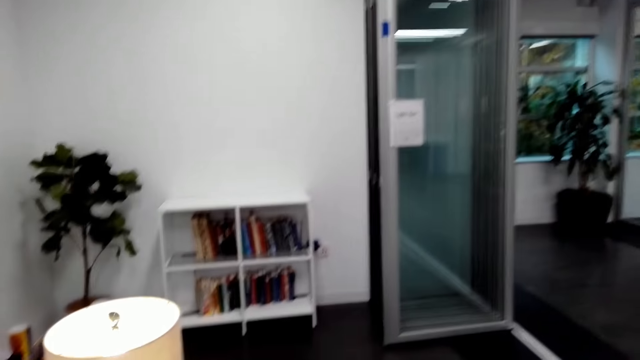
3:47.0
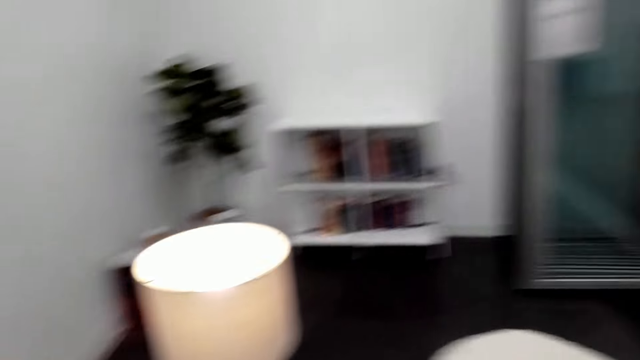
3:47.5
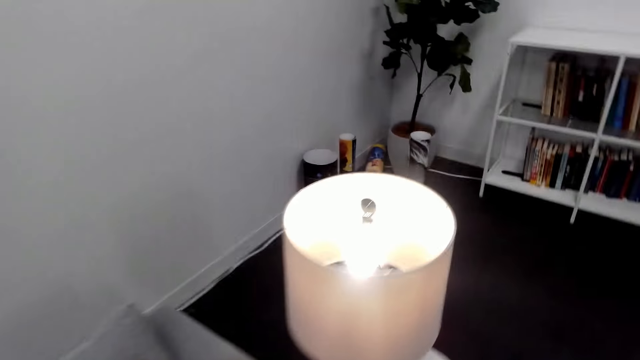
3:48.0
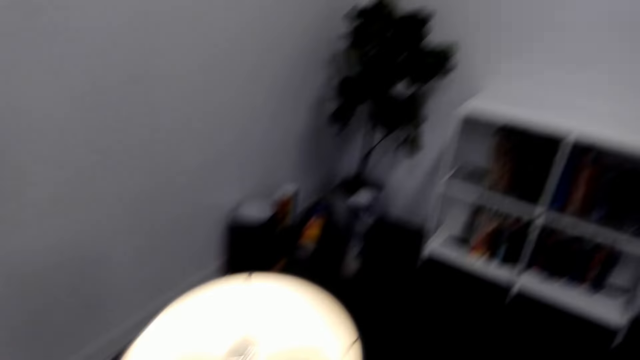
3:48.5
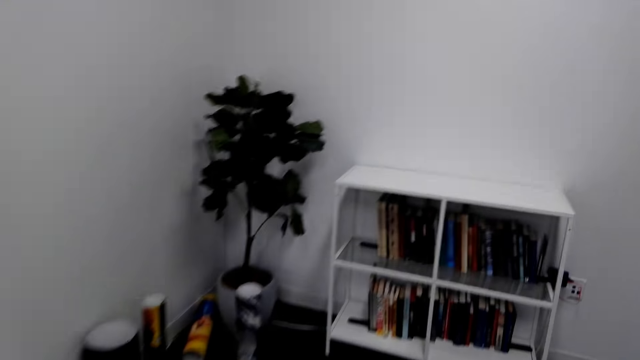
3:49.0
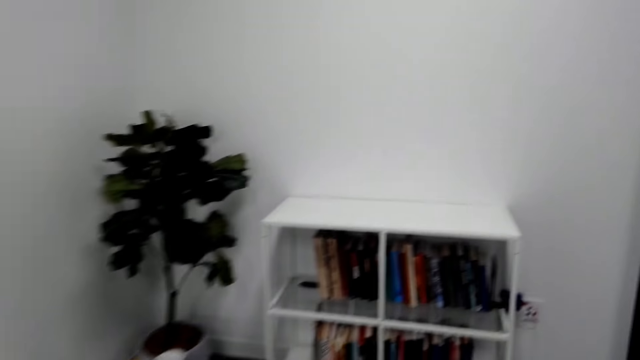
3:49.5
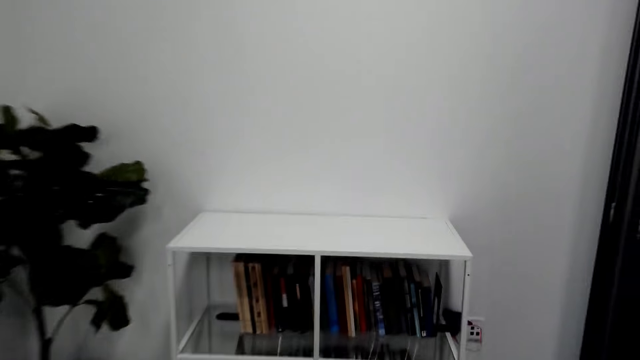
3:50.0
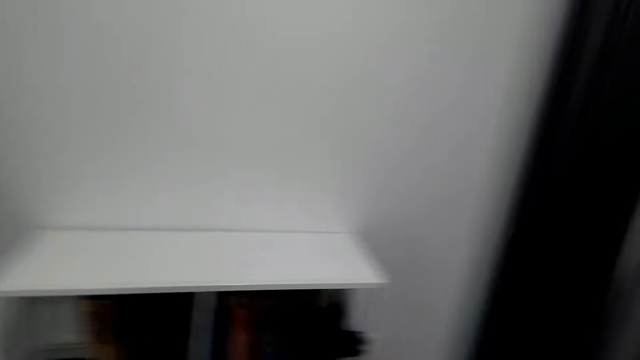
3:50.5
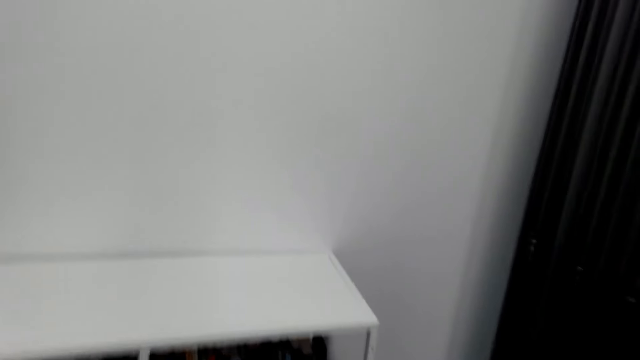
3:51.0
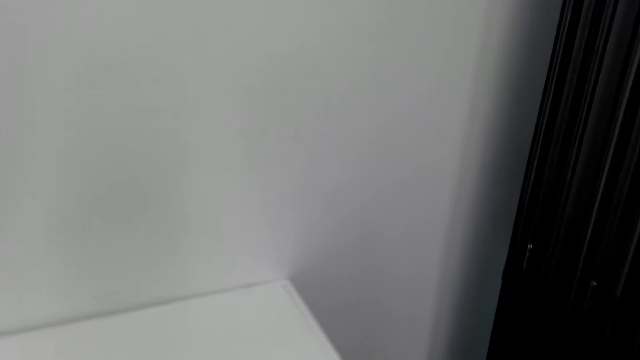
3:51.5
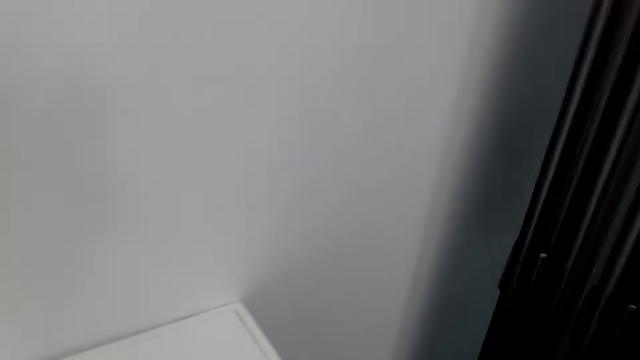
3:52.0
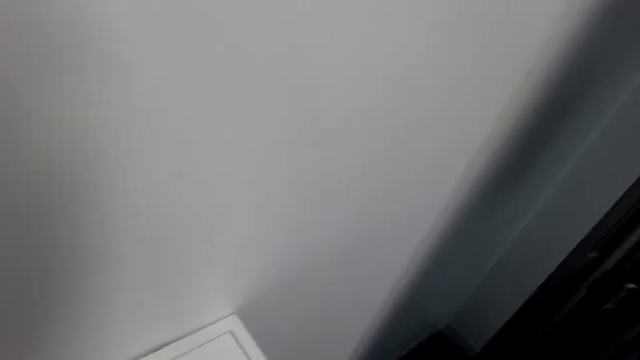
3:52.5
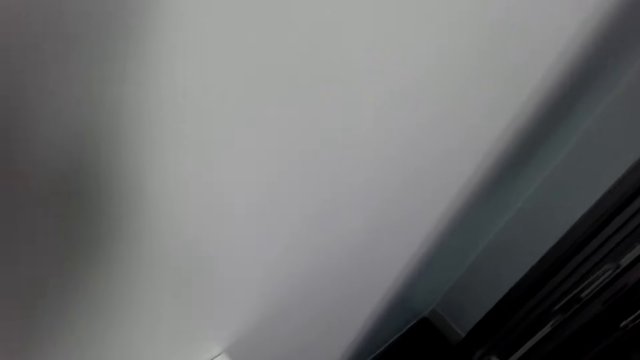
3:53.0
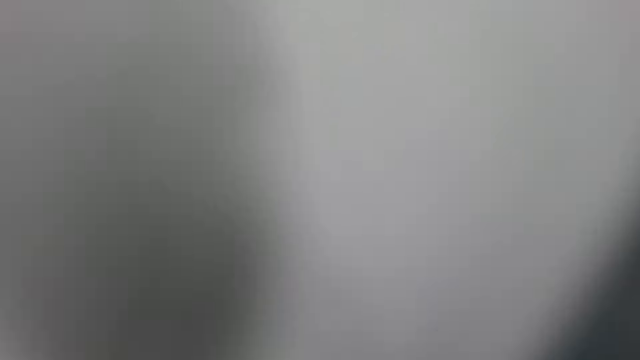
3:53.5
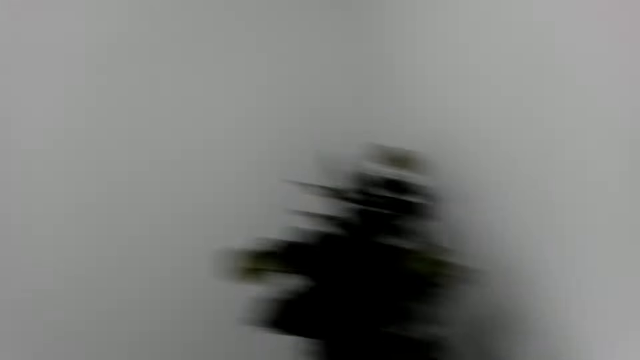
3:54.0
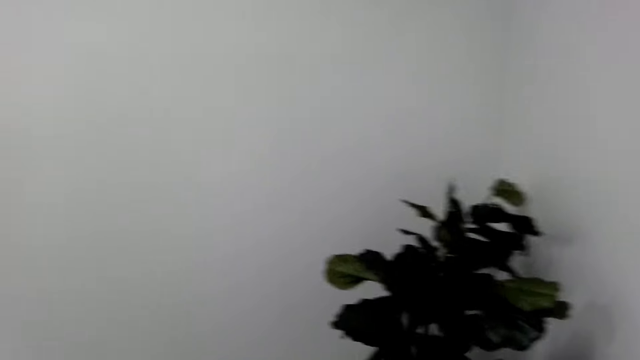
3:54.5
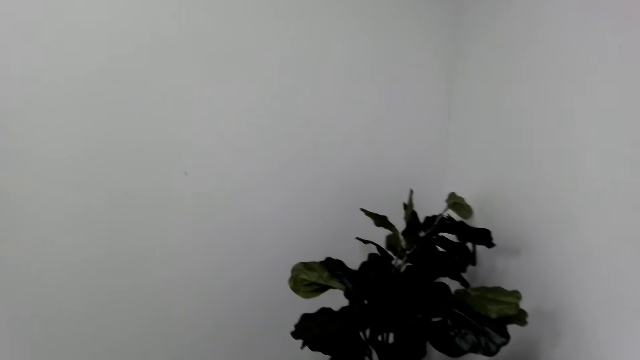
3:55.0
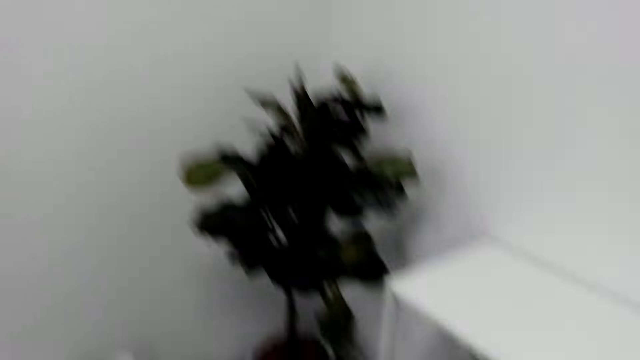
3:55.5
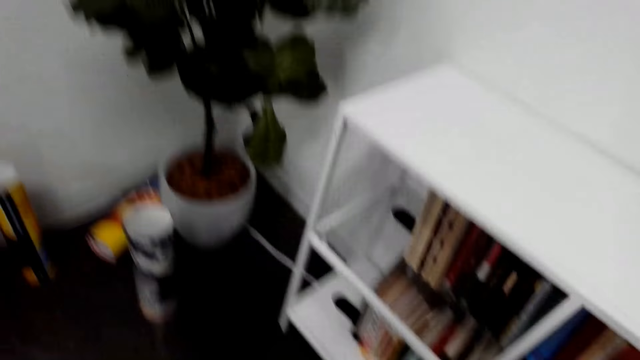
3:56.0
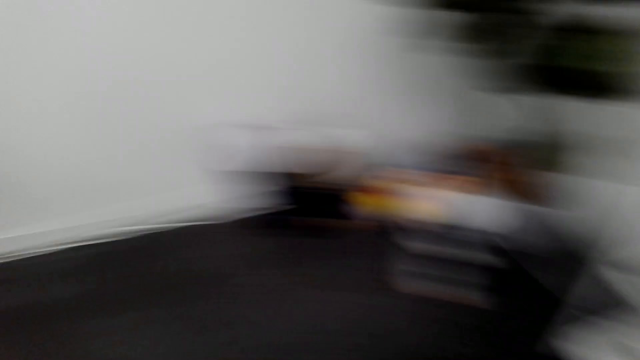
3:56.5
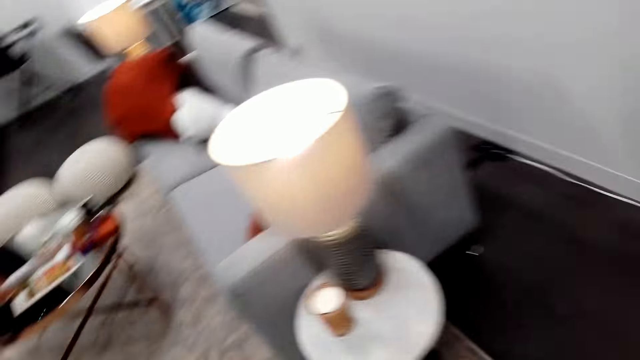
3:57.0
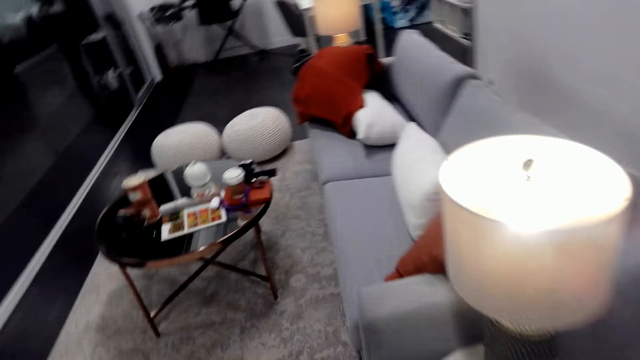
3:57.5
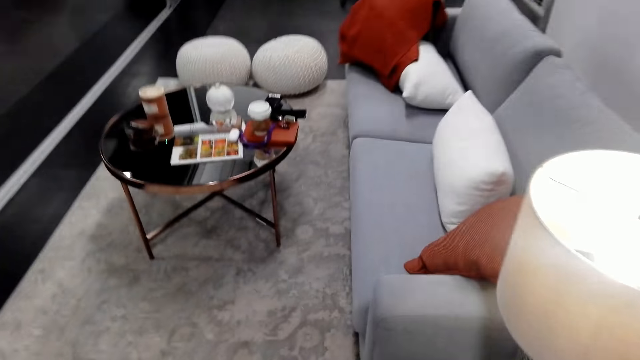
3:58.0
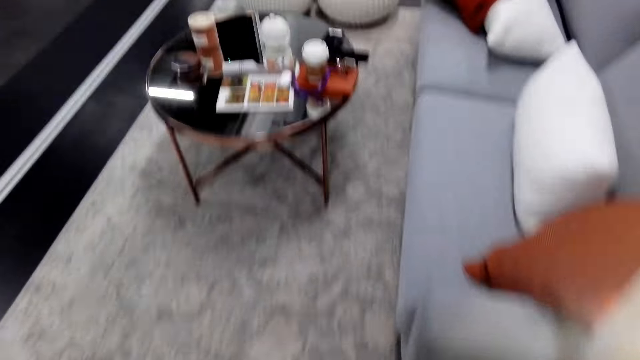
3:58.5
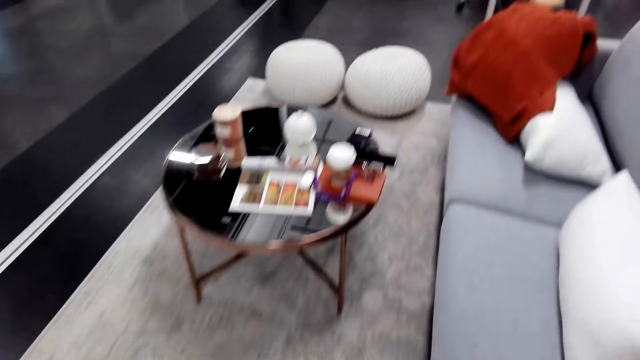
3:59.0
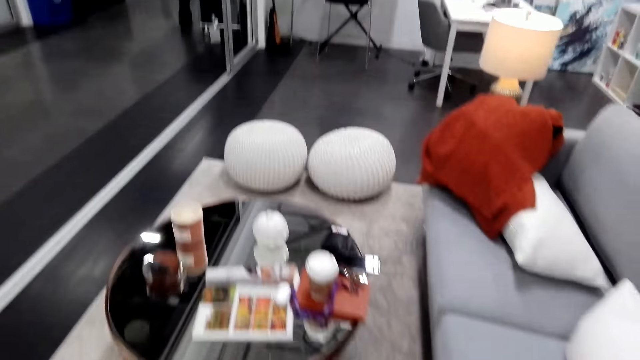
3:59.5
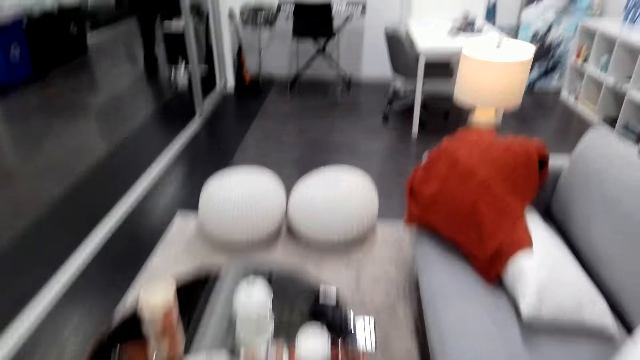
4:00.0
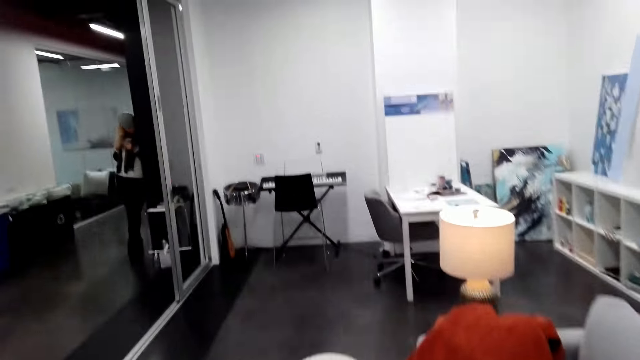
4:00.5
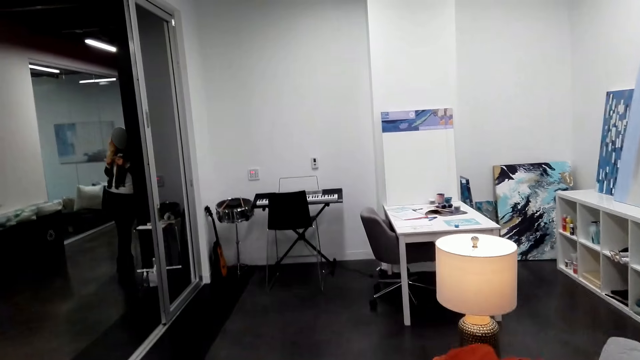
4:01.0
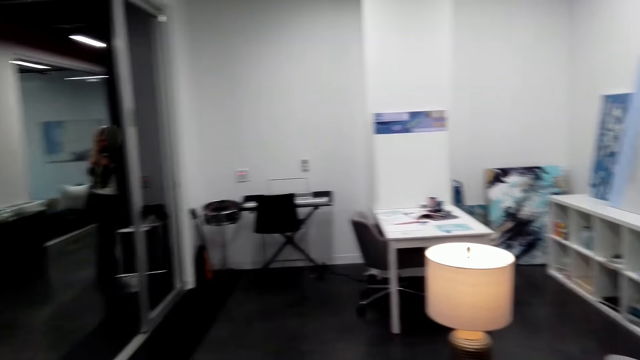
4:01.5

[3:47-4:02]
The camera wearer walks towards the book shelves. They look behind the door. They look around. They walk towards the glass table.

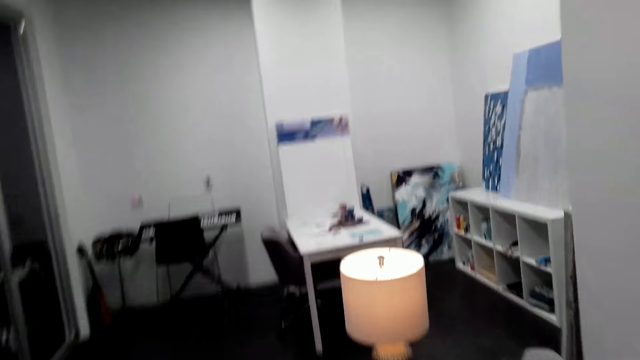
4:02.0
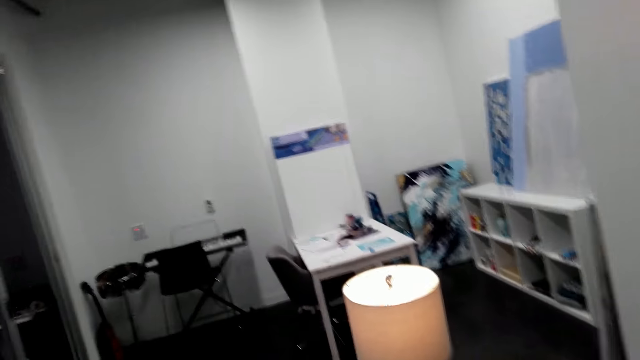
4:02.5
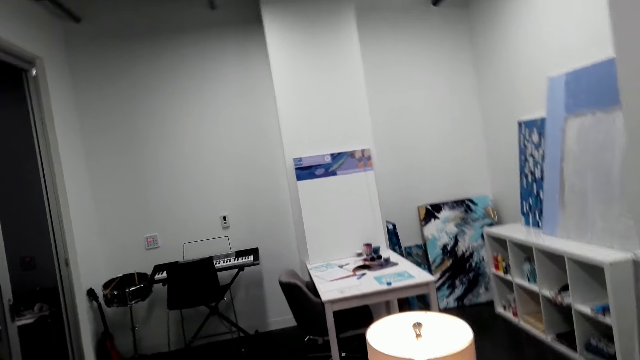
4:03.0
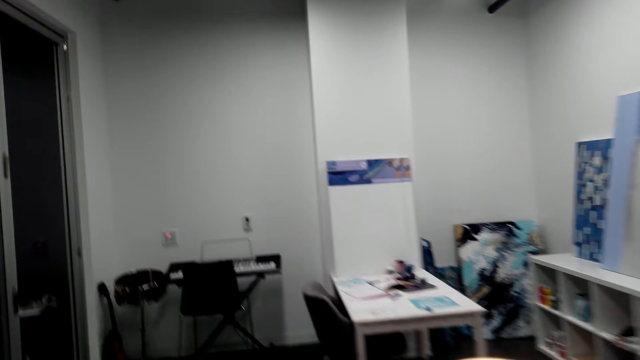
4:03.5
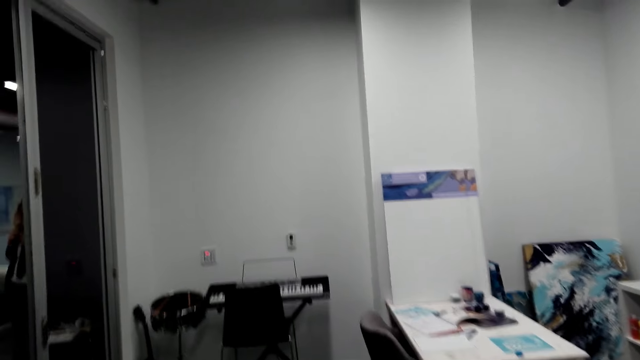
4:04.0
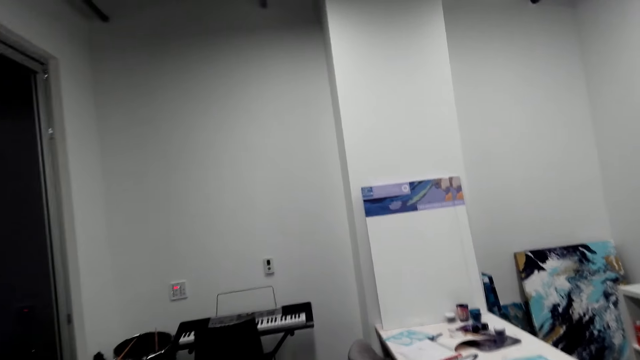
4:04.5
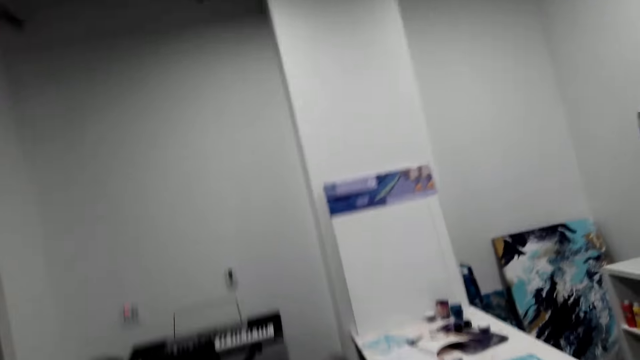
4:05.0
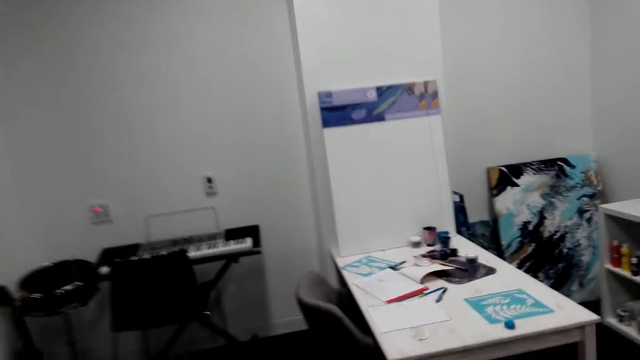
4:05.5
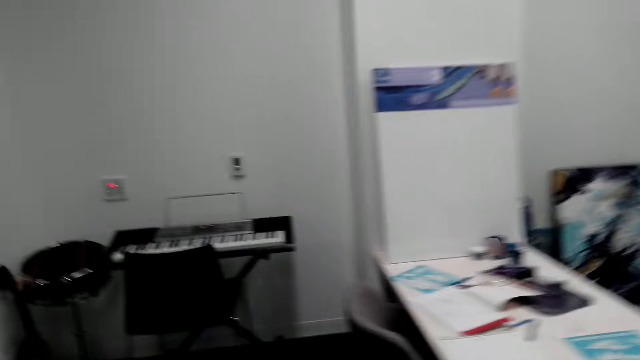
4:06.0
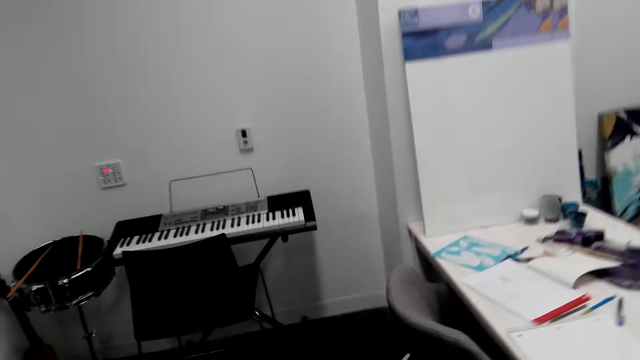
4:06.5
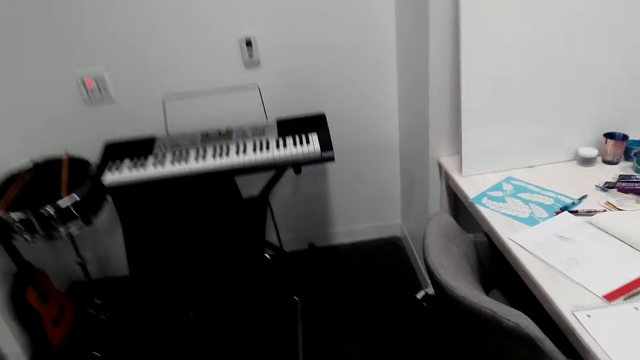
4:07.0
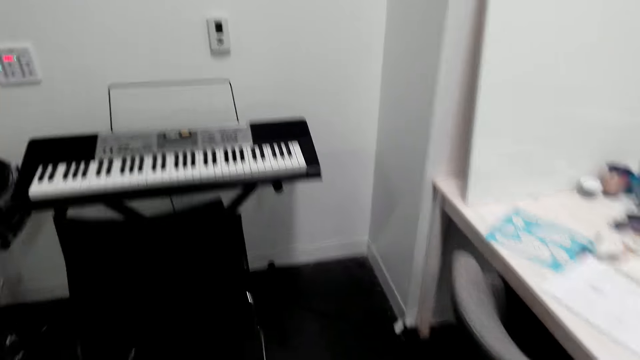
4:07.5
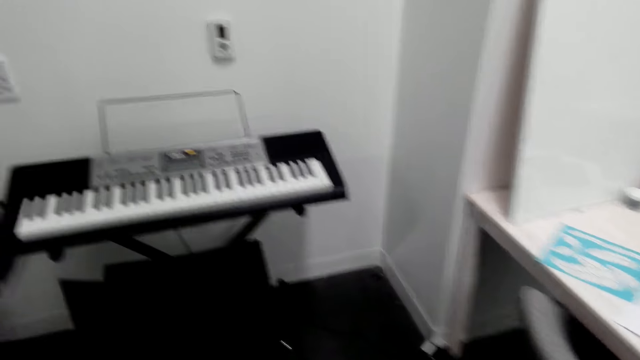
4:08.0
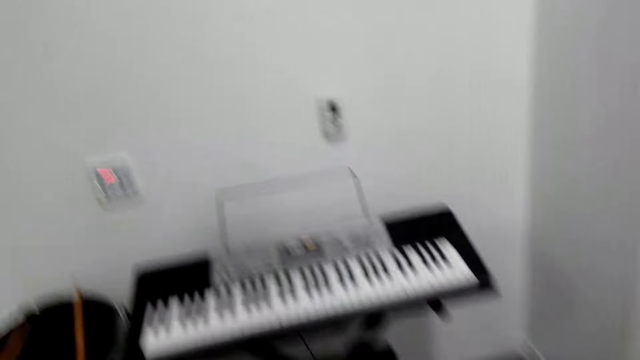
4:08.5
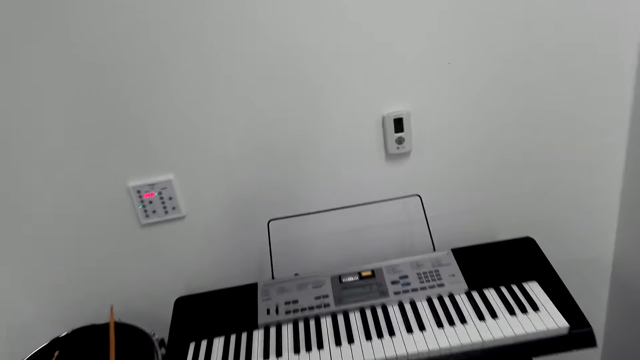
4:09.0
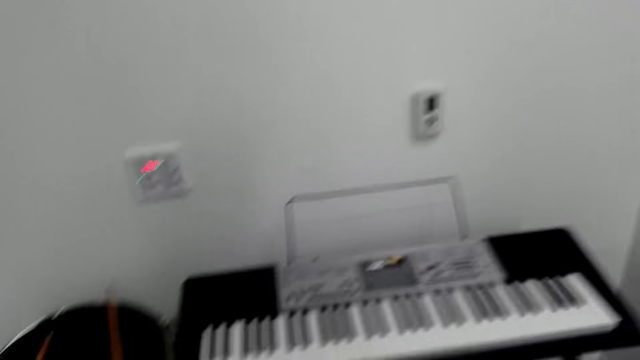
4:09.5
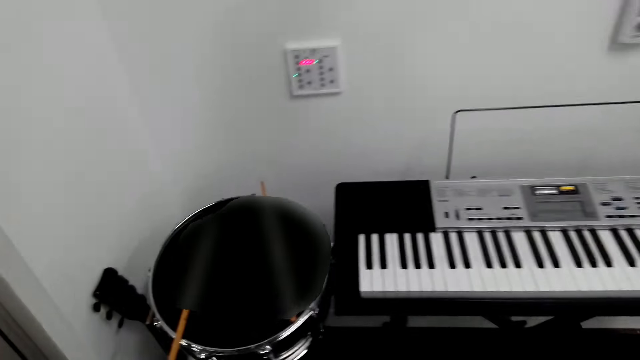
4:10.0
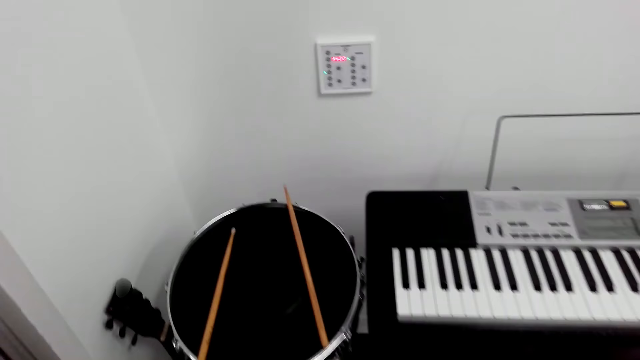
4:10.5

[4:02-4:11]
The camera wearer walks towards the piano.
